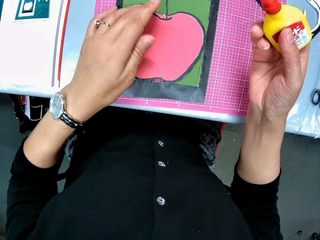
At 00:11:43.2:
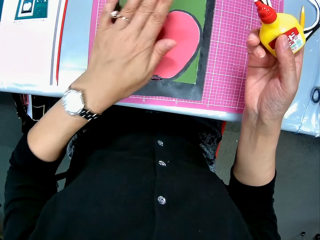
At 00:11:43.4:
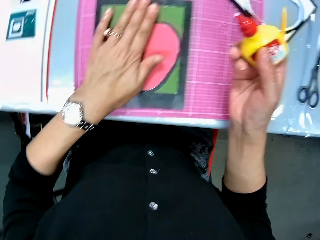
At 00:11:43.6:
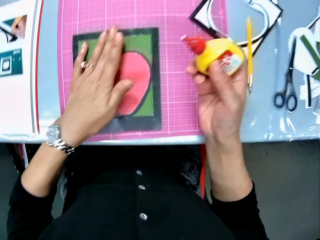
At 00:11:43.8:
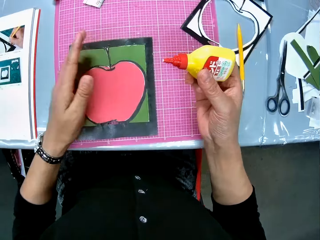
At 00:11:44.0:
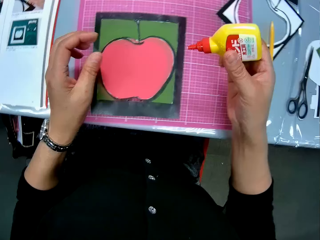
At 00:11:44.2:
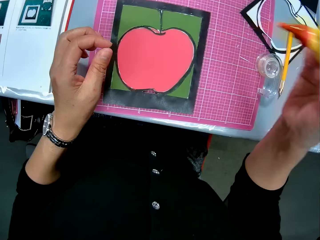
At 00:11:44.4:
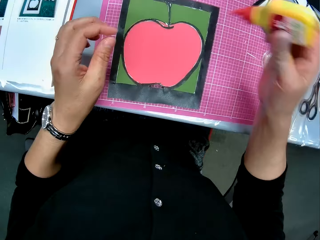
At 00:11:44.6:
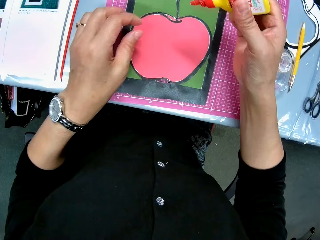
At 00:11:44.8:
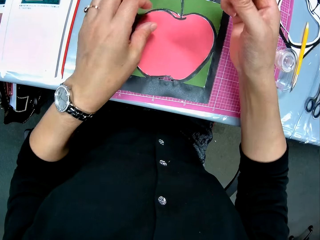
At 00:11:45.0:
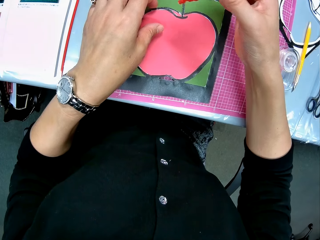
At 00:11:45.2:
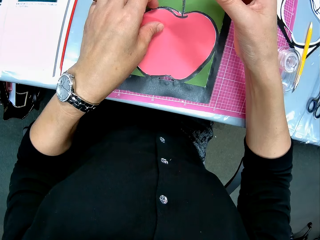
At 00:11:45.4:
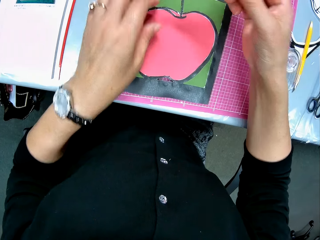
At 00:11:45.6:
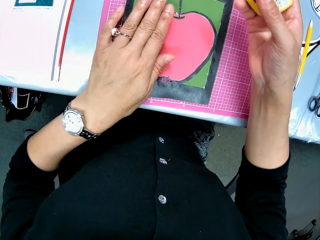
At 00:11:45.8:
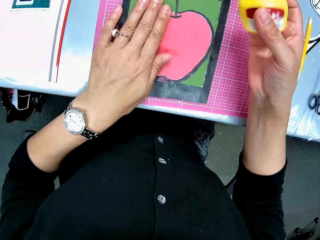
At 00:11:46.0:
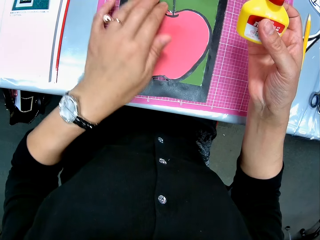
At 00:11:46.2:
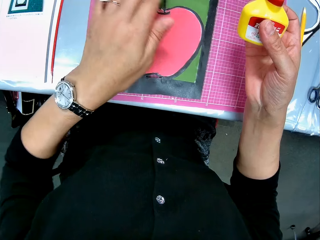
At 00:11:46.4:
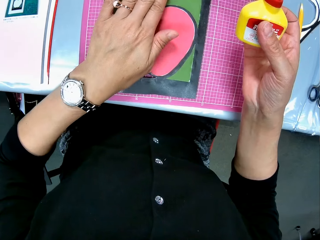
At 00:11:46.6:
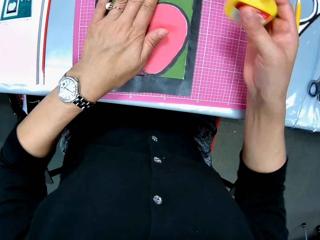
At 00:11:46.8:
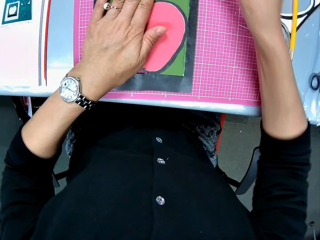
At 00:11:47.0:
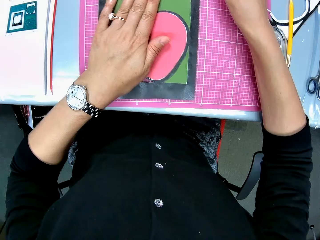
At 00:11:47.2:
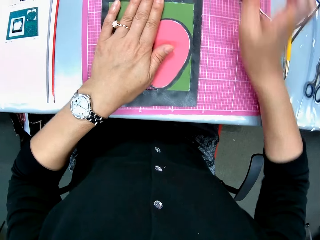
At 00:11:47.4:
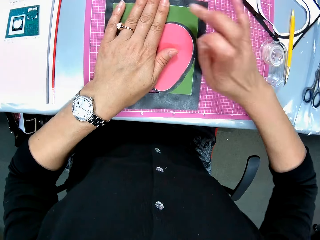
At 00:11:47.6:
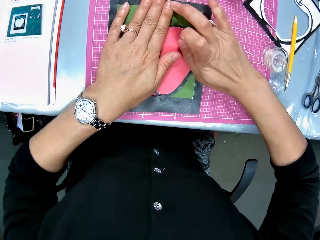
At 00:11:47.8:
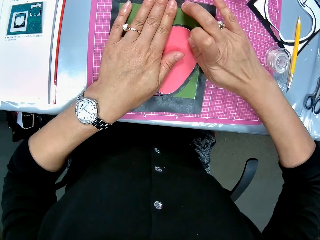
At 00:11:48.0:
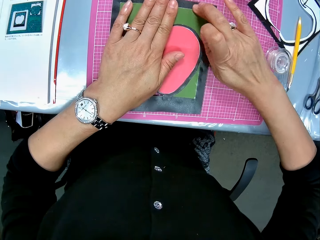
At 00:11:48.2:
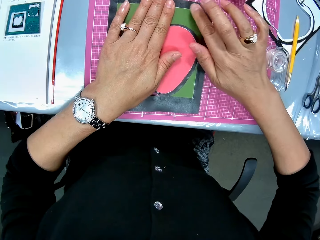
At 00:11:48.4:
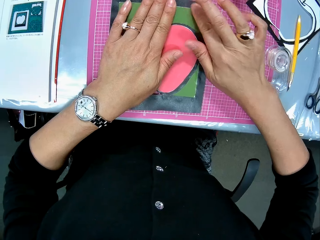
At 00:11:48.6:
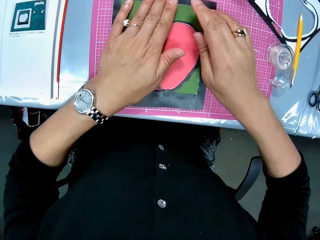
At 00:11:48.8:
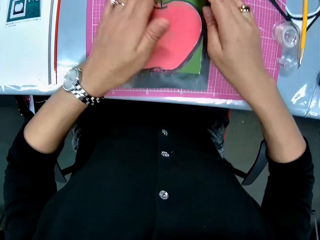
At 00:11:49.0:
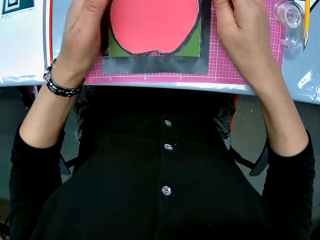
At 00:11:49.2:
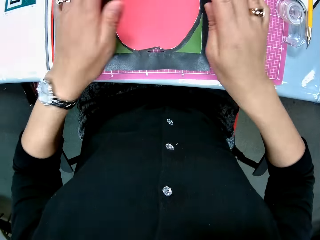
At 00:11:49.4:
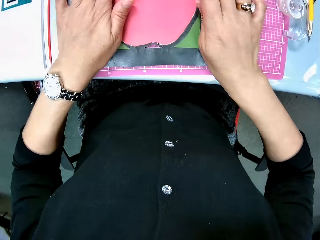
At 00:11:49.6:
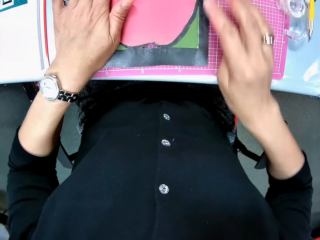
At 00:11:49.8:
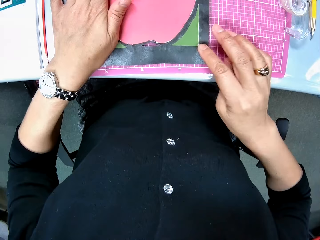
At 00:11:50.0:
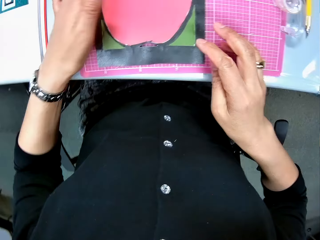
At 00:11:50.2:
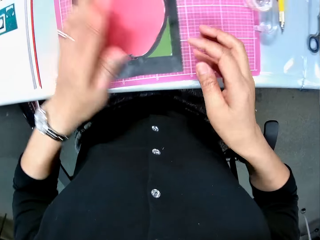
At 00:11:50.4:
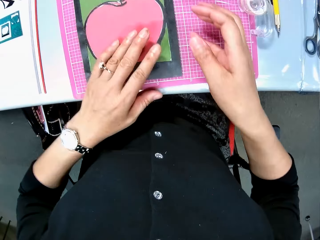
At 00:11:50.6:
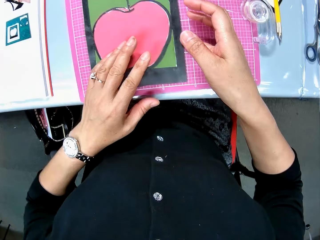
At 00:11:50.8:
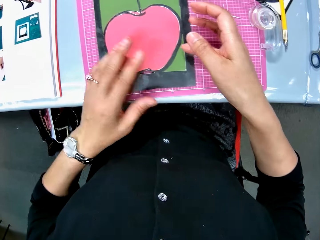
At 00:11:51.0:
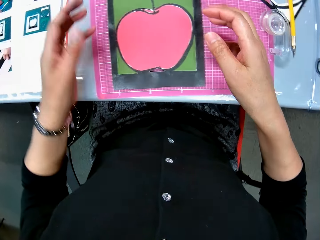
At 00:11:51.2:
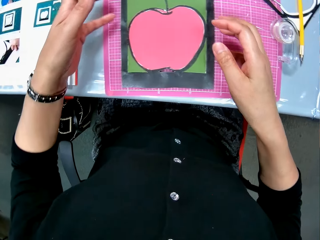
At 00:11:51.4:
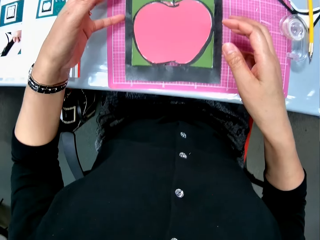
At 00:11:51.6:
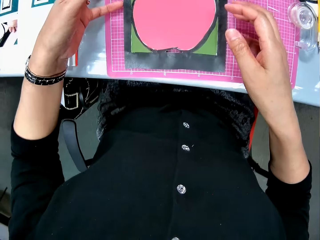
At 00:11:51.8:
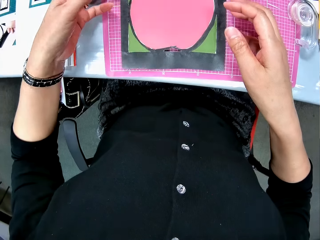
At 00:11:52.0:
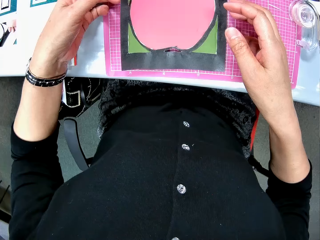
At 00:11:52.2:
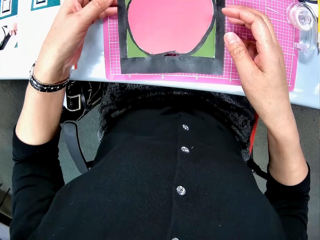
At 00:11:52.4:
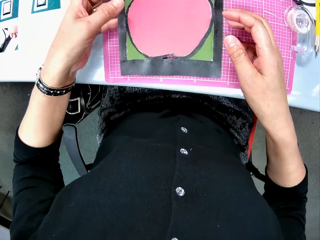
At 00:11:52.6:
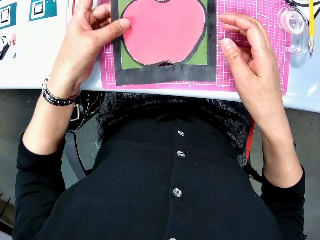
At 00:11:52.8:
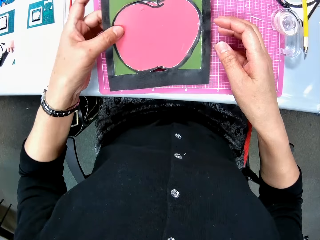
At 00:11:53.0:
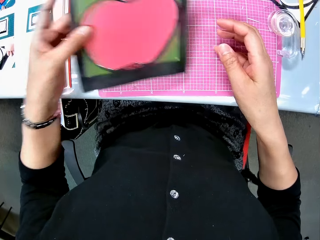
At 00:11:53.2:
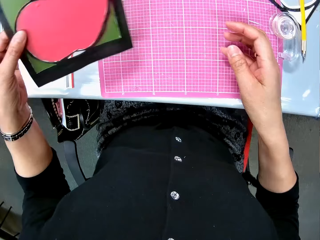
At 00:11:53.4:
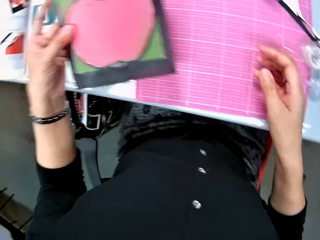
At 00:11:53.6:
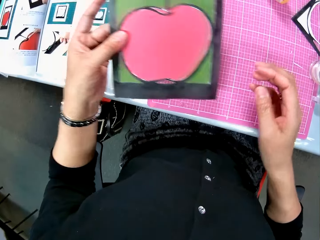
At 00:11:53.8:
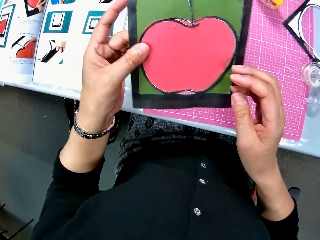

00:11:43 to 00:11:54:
The camera wearer flaps the glue container. They drop the glue on the pink sheet. They touch the edges of the art paper with two right fingers. They press the crafting paper down. They pick the art paper from the pink sheet.

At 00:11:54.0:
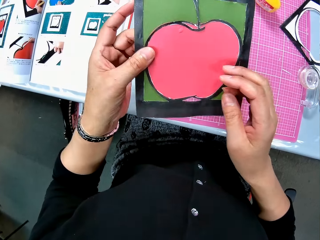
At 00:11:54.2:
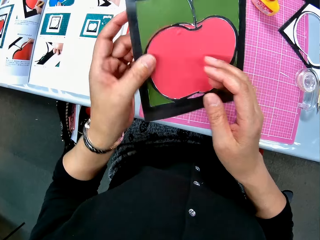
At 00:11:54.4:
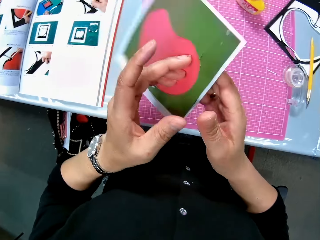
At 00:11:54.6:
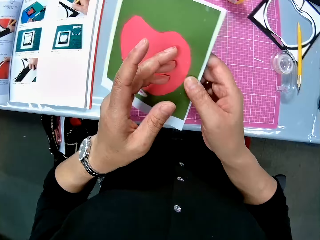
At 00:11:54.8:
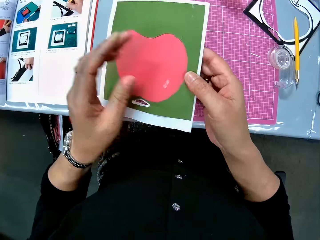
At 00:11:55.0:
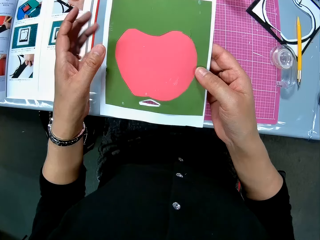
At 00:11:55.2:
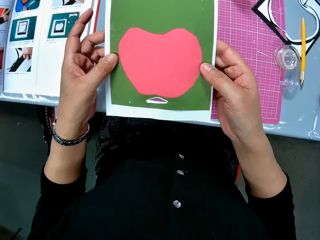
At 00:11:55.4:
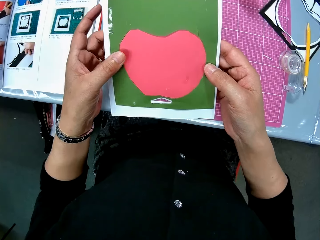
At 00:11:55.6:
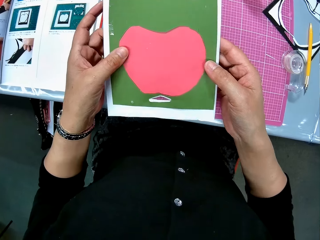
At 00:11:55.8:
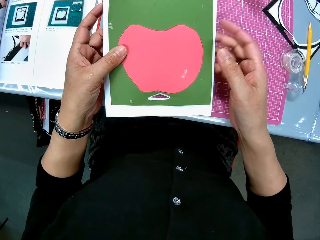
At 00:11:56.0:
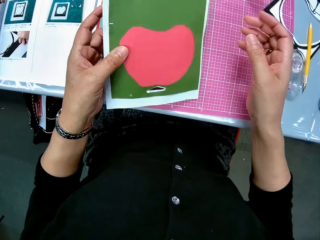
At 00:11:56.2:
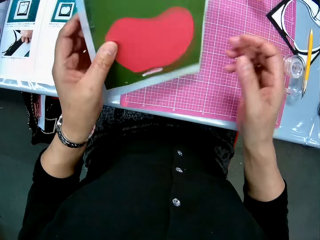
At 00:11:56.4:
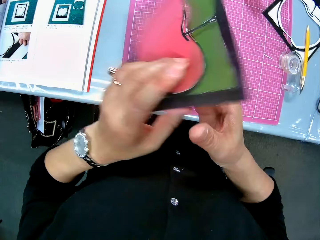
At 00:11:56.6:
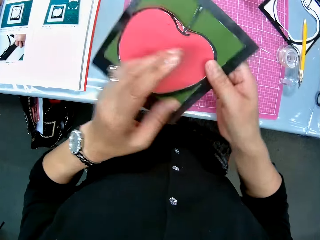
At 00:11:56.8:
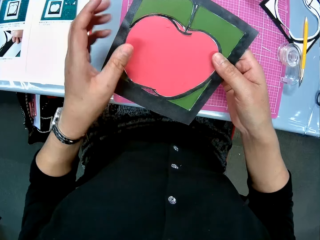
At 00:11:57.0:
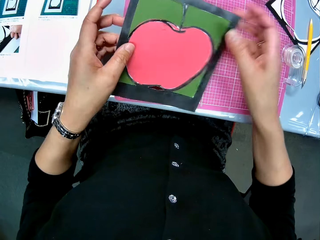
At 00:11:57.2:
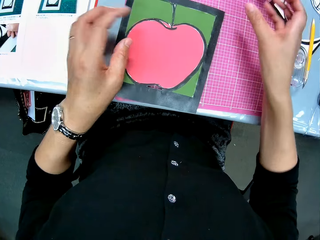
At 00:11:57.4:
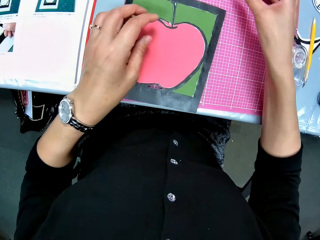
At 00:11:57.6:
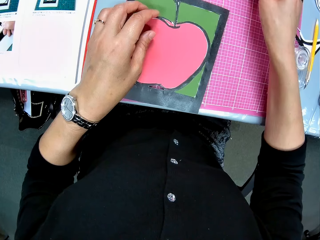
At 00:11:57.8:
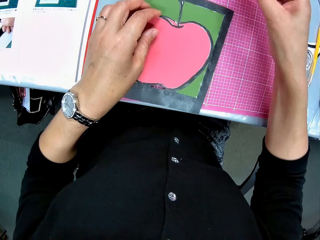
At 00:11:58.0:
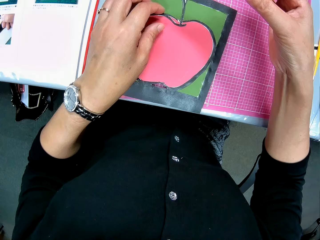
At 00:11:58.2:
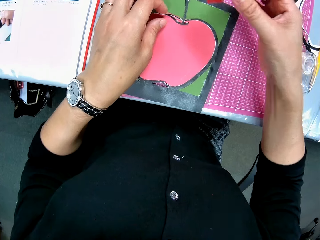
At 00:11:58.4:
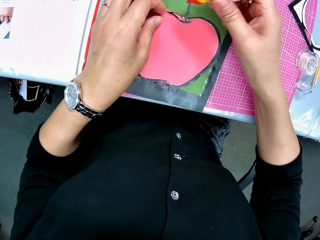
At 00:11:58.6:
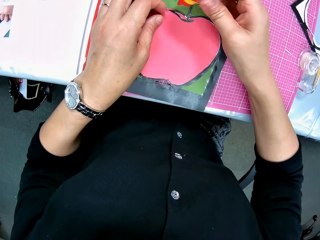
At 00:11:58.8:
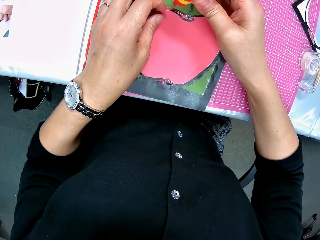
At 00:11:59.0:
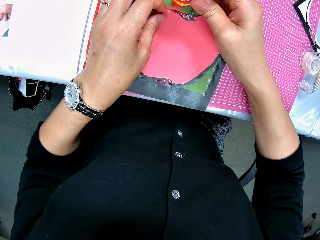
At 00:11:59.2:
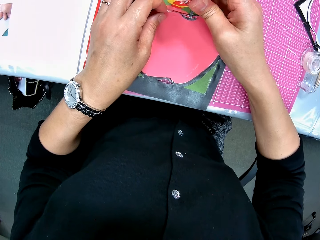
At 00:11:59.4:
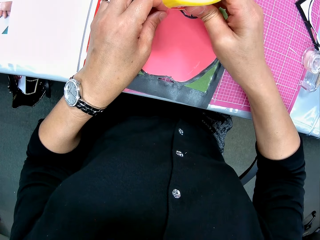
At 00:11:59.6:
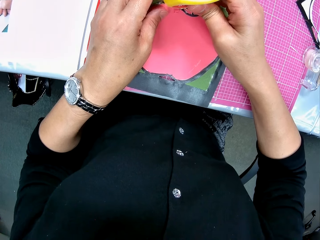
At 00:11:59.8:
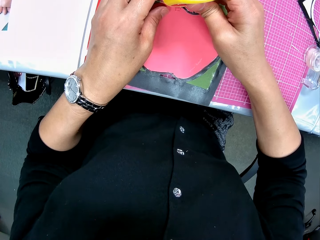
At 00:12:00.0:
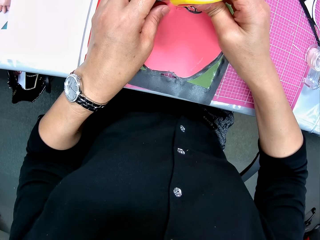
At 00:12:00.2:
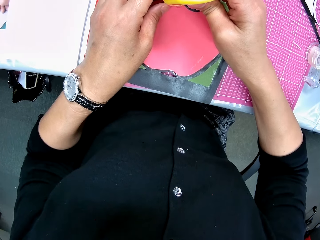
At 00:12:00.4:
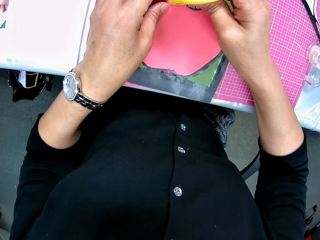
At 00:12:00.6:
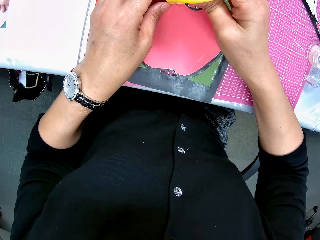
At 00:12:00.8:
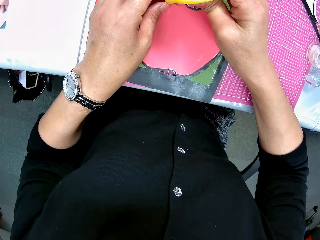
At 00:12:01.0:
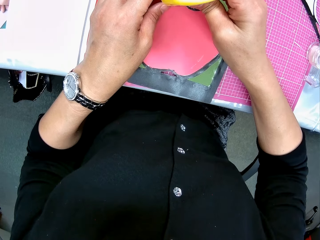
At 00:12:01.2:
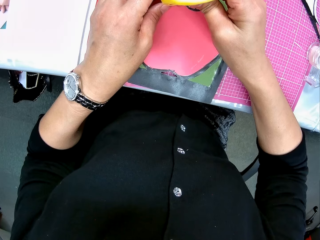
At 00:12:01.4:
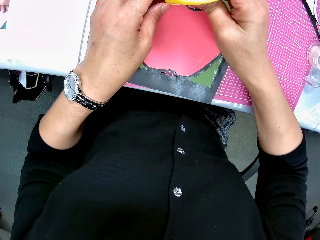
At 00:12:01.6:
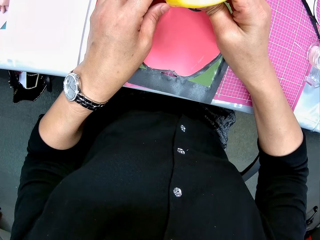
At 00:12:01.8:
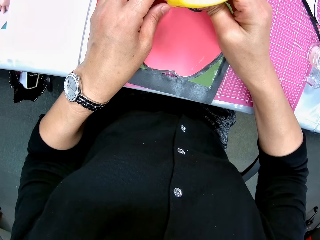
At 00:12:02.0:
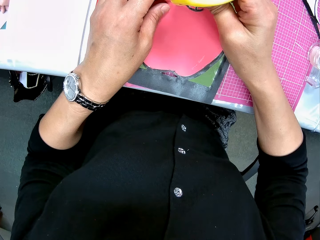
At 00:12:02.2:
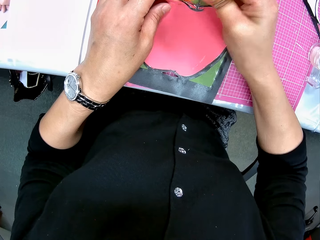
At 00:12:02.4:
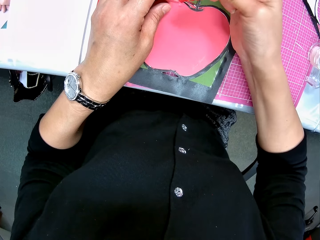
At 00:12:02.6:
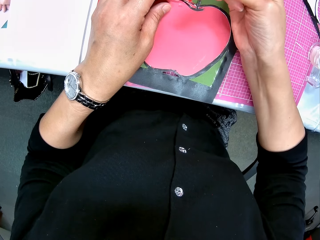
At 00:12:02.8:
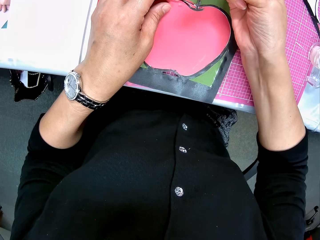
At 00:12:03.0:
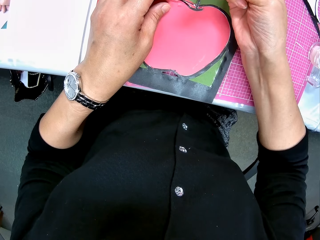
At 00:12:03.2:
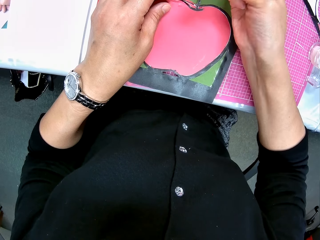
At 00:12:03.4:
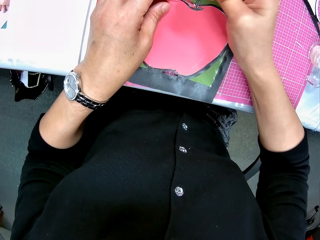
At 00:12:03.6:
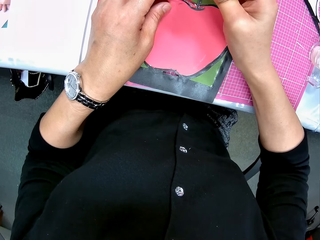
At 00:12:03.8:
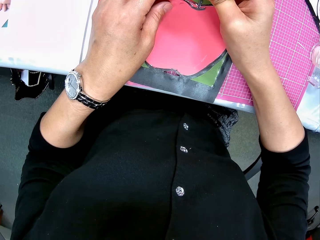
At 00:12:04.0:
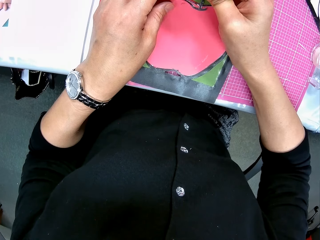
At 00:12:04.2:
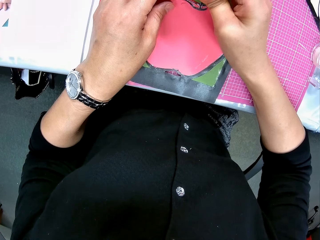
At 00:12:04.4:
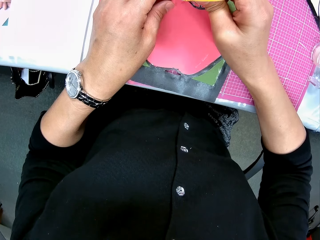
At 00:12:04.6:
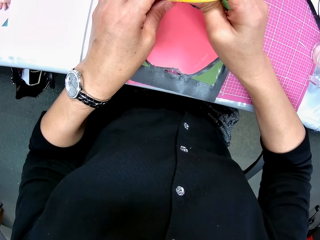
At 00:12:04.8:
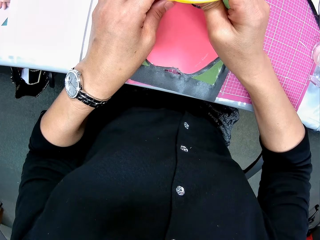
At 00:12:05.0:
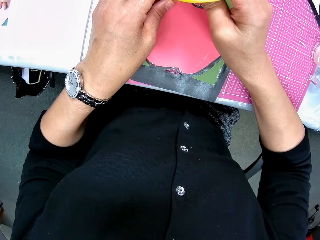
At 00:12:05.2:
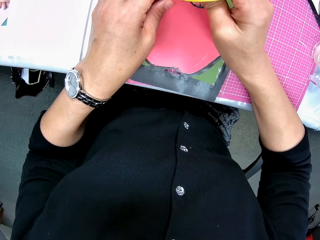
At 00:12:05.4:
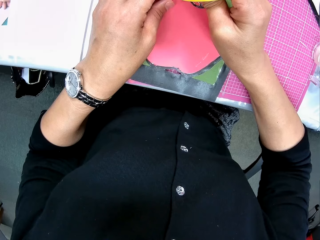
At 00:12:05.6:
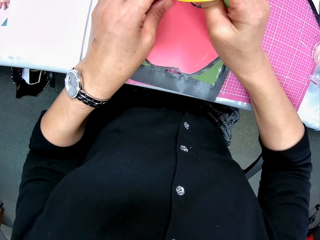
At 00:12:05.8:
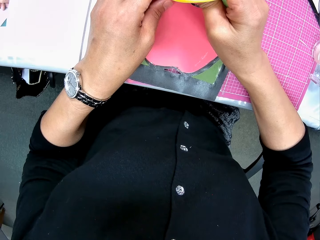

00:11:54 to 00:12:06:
The camera wearer turns the art paper to the right. They hold the art paper with both hands. They turn the art paper to the right. They drop the art paper on the pink sheet. They pick the glue from the pink sheet. They apply the glue on an apple-cut shape on the art paper.
